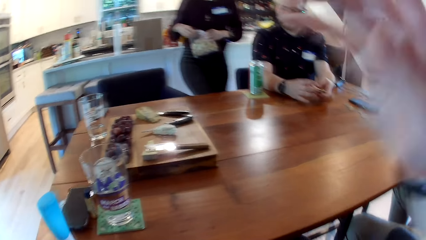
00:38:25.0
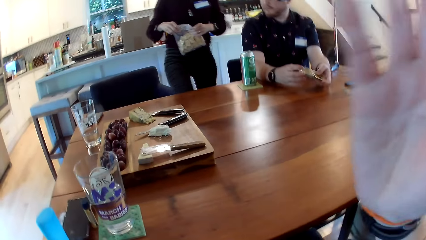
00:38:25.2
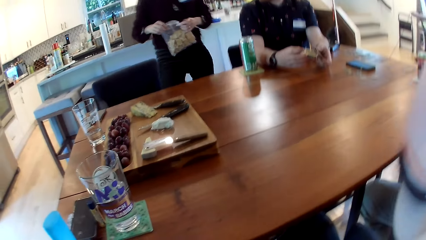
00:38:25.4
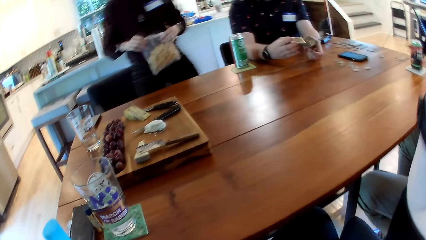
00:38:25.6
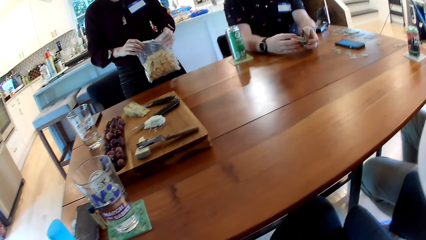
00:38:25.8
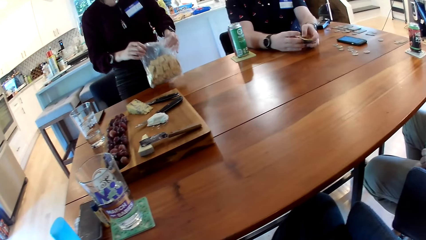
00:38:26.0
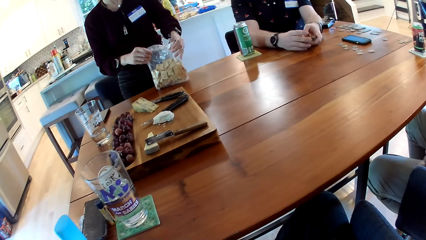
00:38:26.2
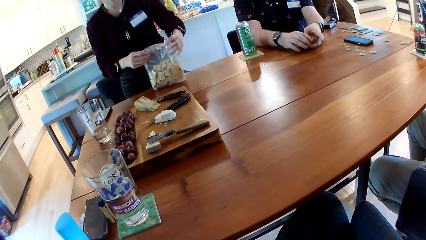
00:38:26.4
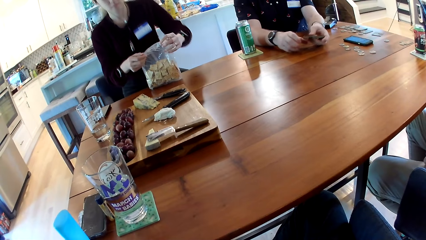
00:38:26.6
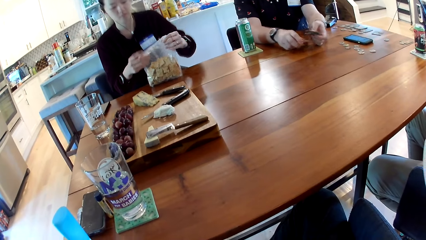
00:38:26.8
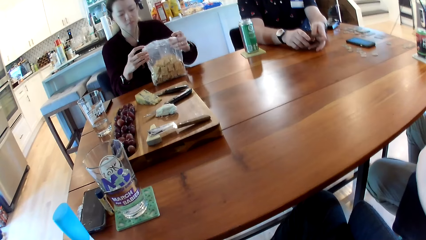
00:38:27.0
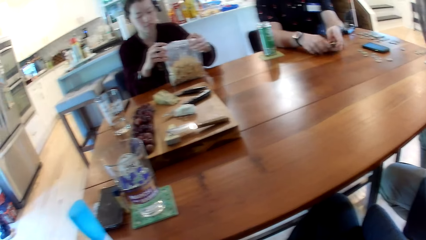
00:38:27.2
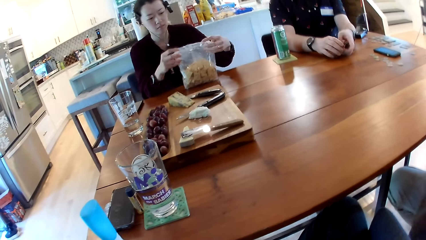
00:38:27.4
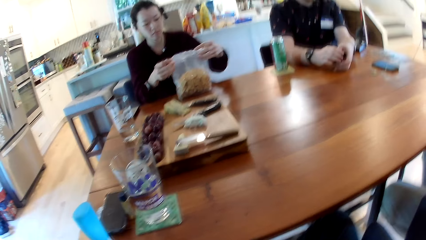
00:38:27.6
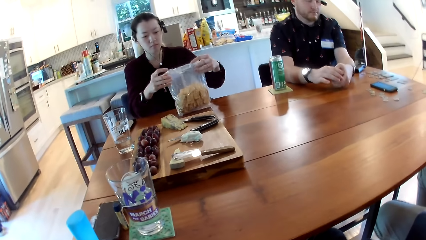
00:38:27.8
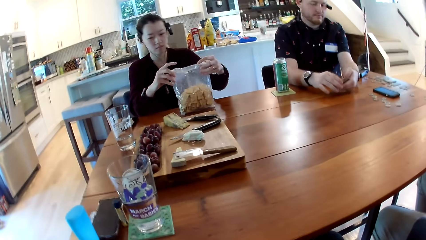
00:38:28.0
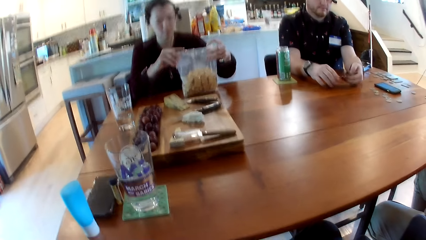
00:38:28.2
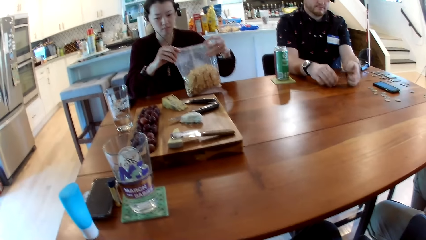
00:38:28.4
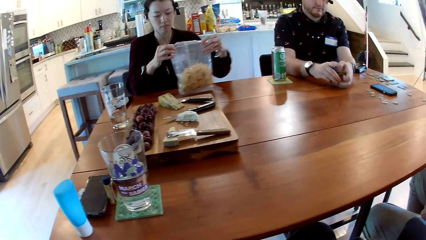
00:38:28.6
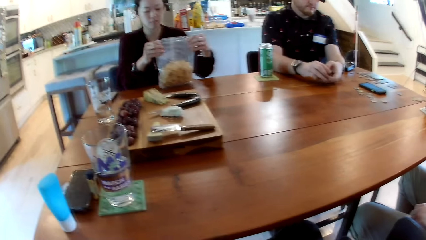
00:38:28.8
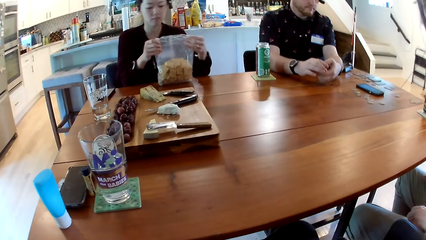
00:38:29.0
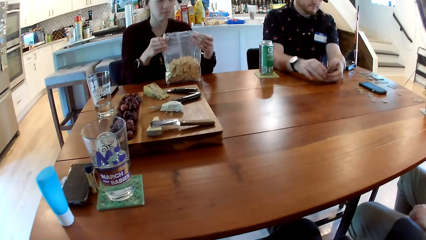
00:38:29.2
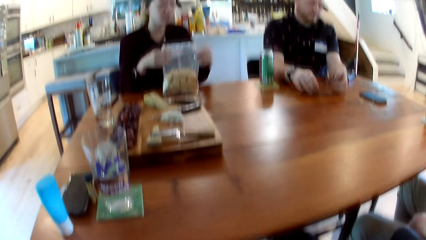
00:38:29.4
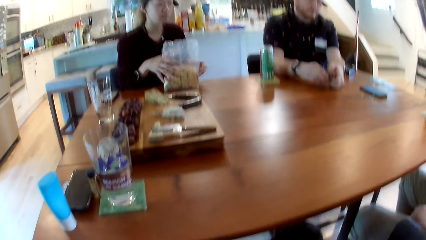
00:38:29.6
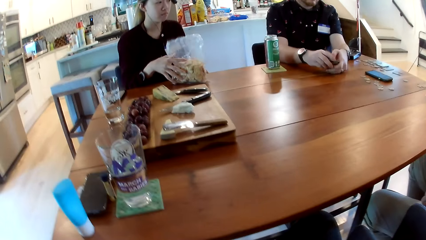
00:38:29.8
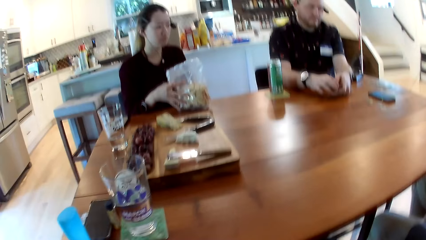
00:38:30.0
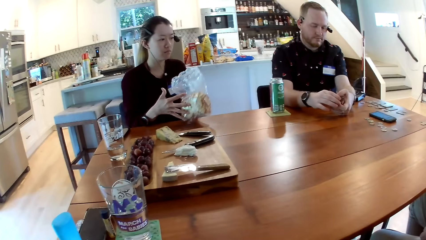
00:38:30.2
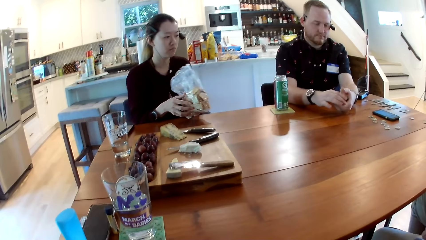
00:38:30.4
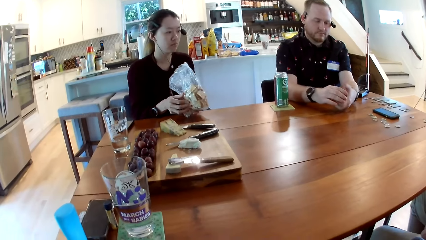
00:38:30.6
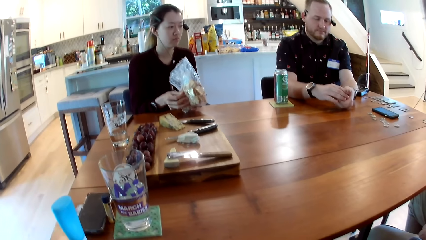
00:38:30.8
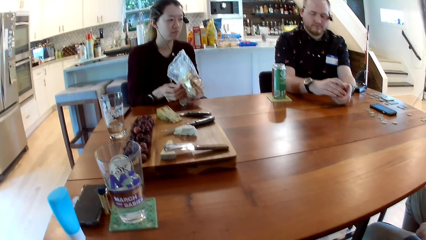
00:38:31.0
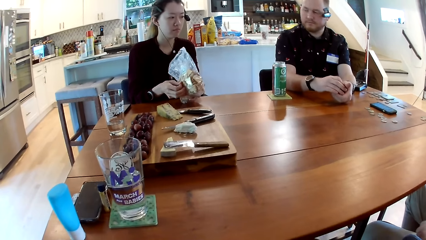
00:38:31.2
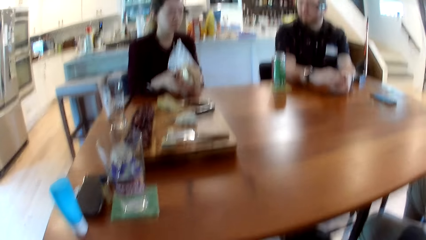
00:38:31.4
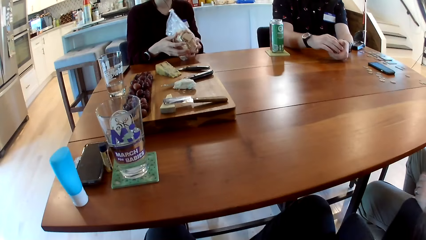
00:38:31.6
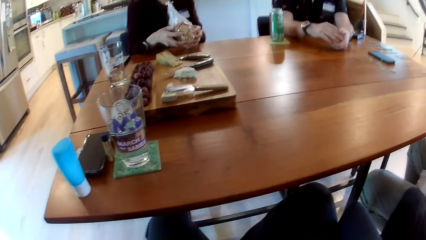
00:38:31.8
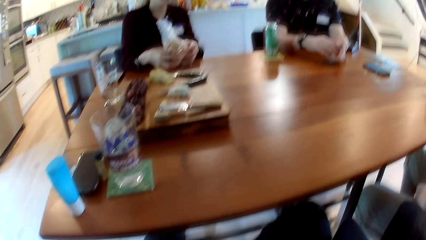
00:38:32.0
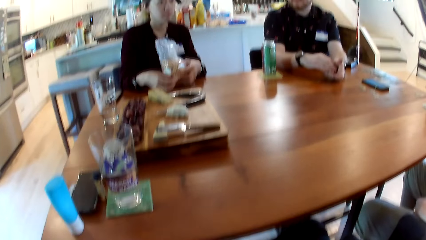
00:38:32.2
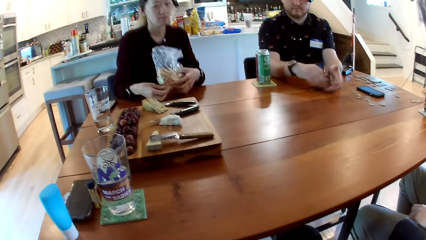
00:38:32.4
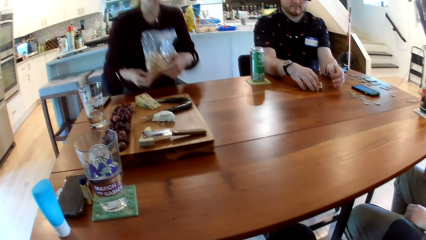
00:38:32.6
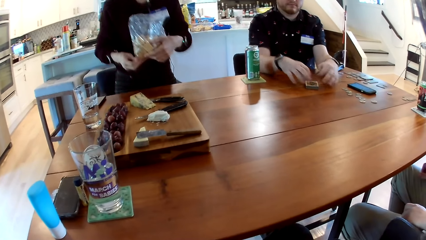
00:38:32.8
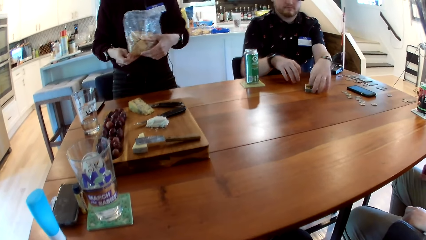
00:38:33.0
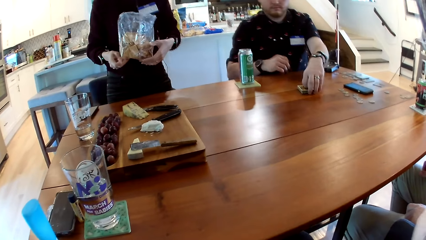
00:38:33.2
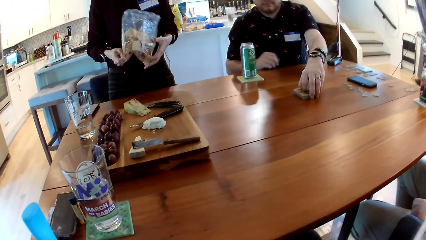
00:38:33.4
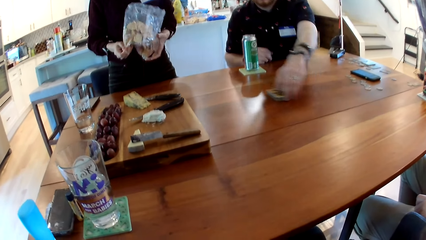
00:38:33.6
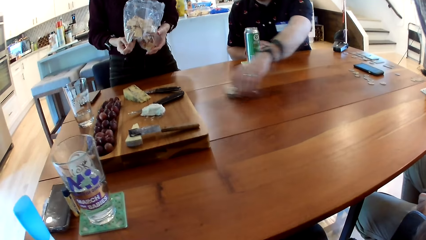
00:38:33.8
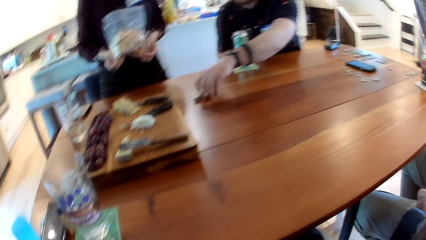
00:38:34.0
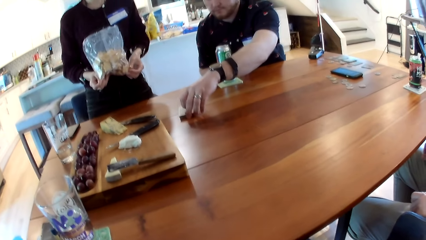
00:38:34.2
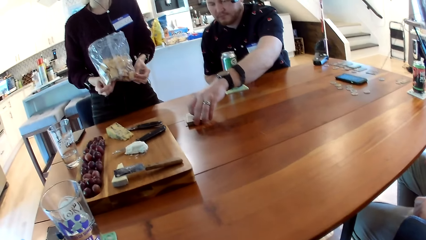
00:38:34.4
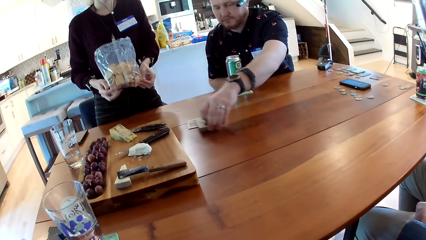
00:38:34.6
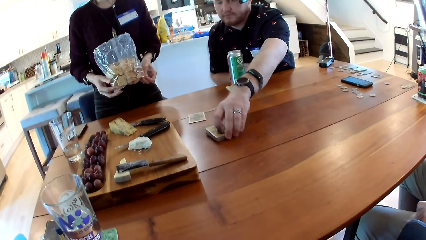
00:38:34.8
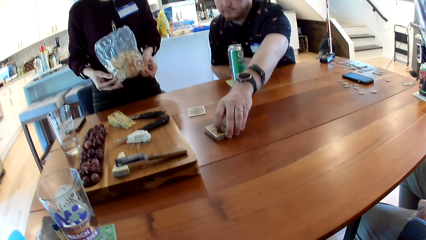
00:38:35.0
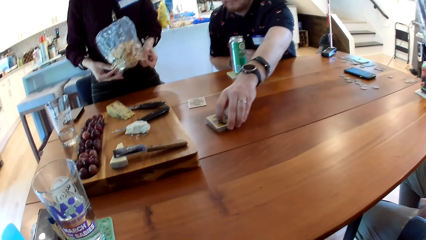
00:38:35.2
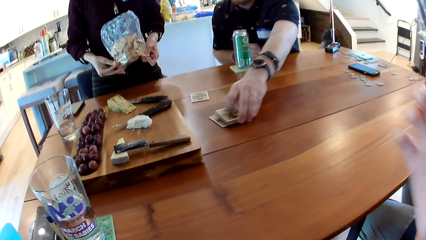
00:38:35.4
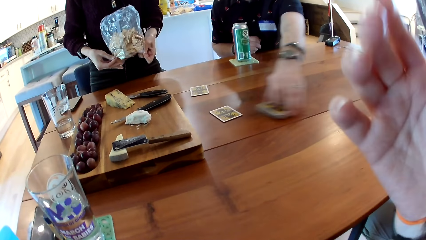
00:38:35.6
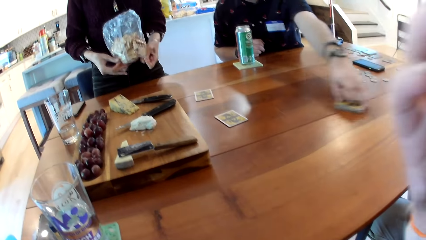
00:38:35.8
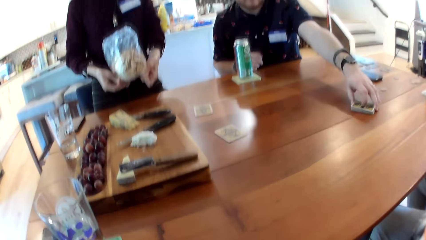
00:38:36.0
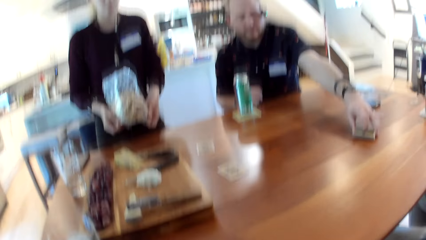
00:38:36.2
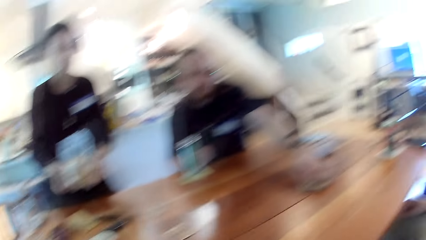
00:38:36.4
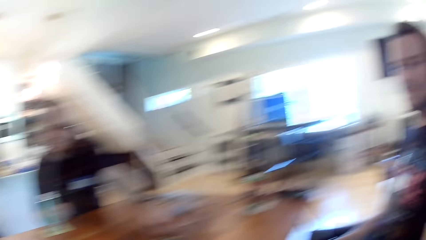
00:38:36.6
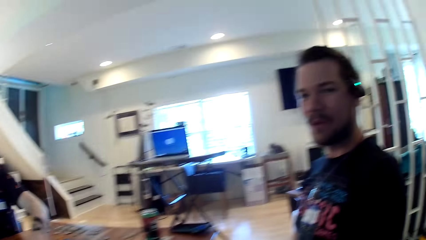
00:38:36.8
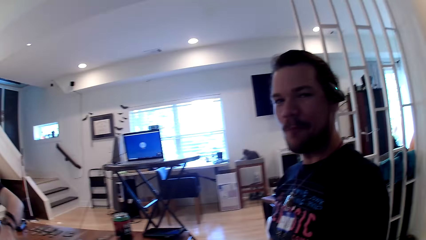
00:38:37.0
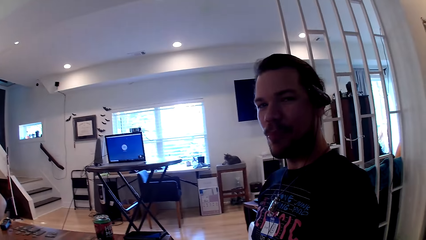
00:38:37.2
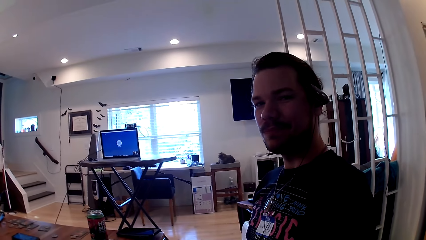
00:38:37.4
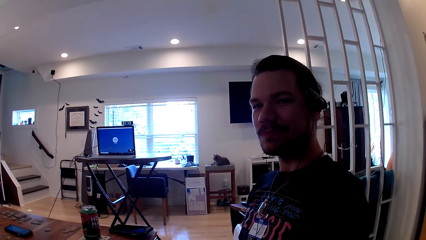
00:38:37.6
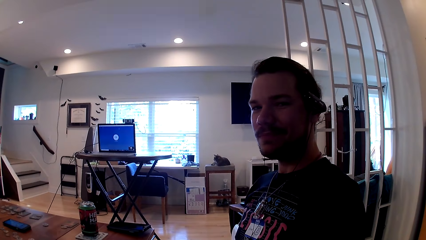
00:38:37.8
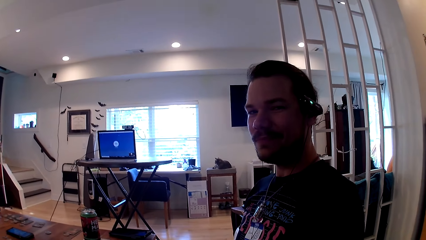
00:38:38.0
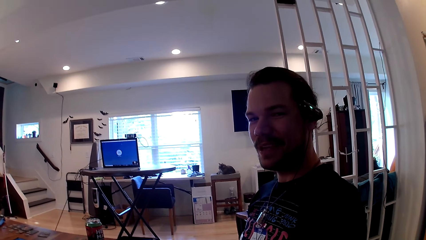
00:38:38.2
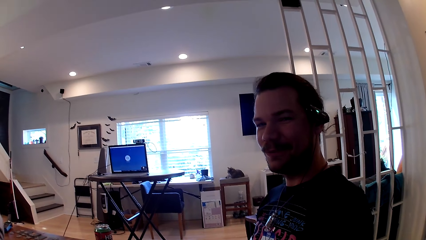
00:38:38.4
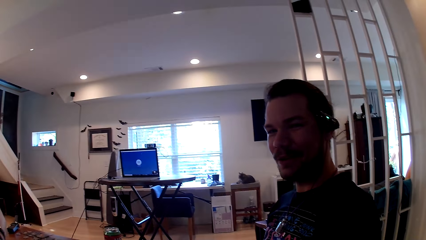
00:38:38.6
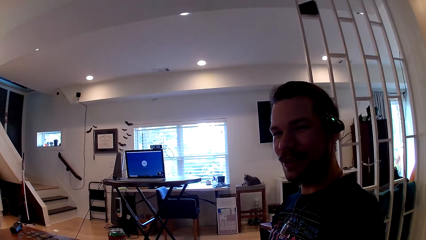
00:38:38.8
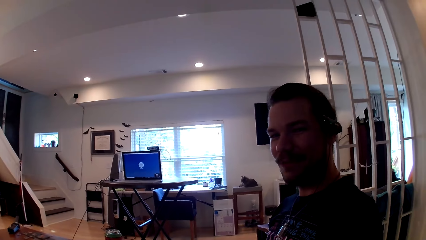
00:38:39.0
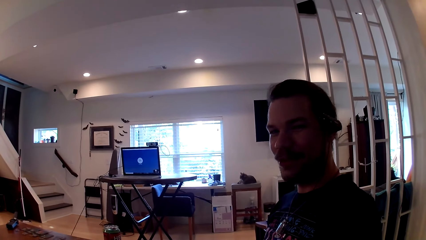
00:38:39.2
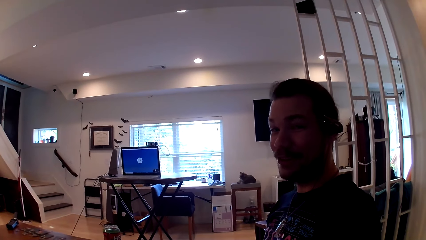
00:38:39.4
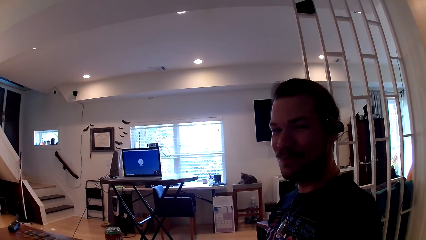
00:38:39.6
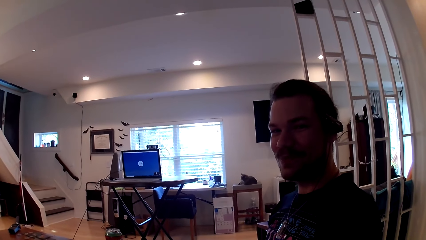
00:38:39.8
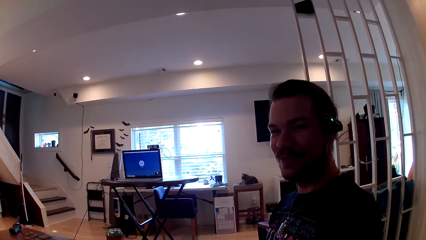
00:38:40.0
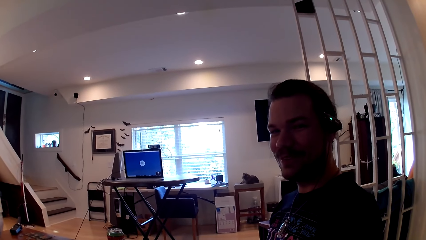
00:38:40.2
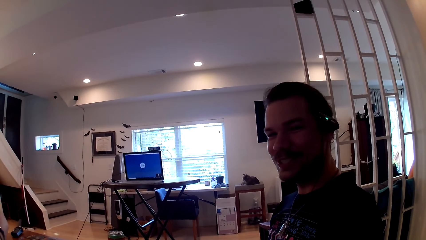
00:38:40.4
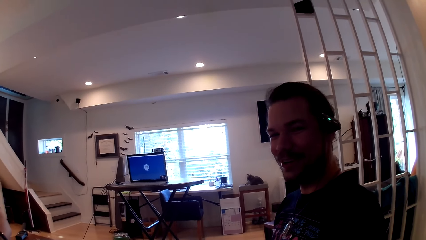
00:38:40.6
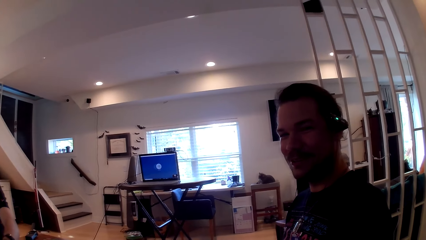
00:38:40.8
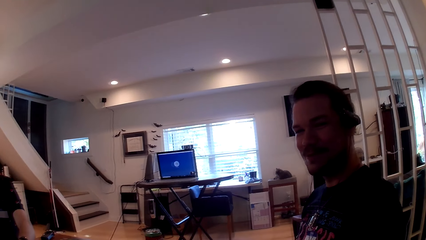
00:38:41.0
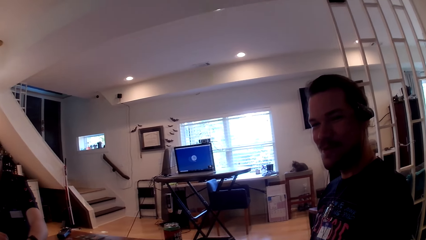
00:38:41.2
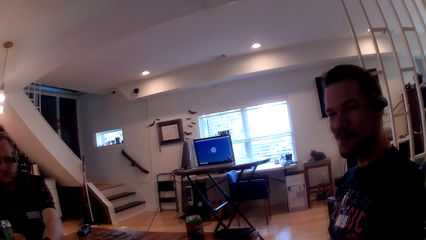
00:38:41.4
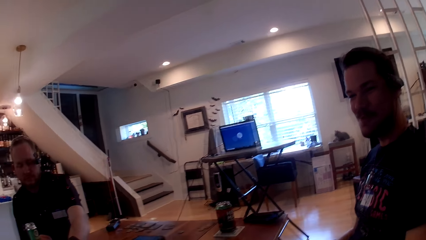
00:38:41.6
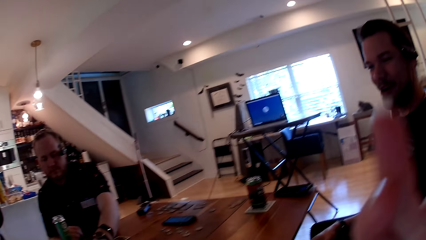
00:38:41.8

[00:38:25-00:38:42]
A woman walks to the dining table with a pack of biscuits in both hands. The woman places the pack of biscuits in both her hands on the table. The woman sits down. The woman picks up the pack of biscuits with both her hands. A man places the deck of cards in his right hand on the table. The man shifts the deck of cards on the table with his left hand. The man picks up the deck of cards with his left hand. The man places a card on the table from the deck of cards in his left hand. The man does so again. Another man interacts with the camera wearer. The camera wearer looks around.
